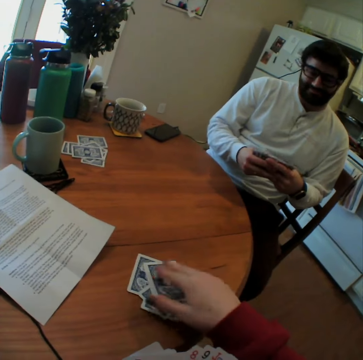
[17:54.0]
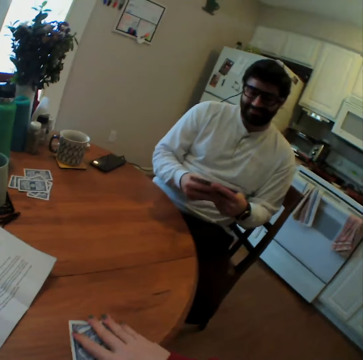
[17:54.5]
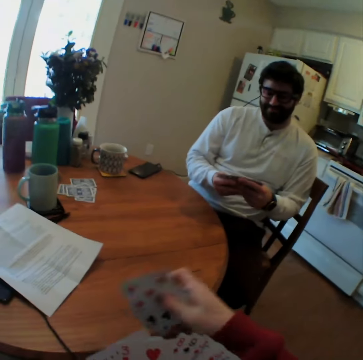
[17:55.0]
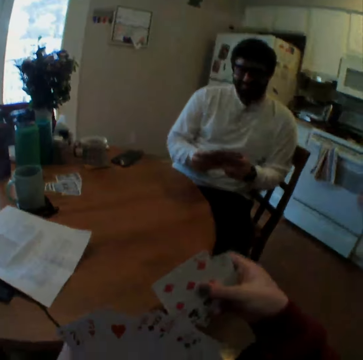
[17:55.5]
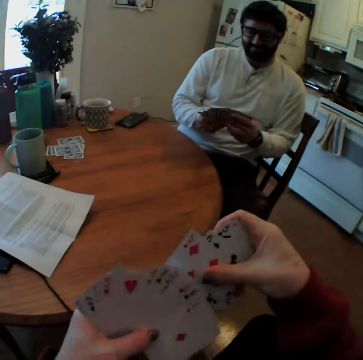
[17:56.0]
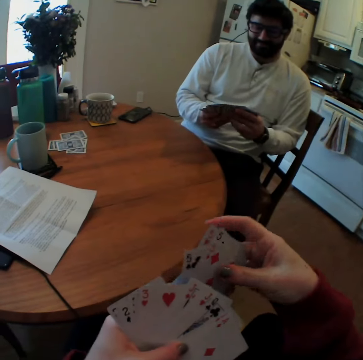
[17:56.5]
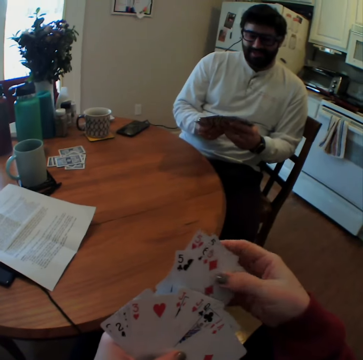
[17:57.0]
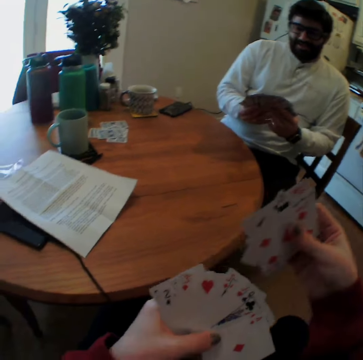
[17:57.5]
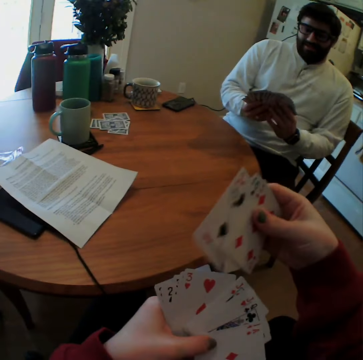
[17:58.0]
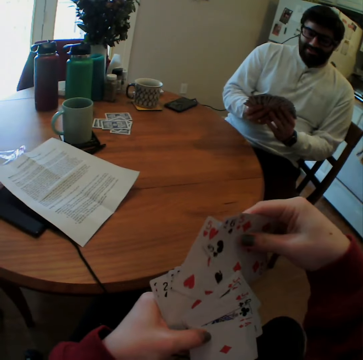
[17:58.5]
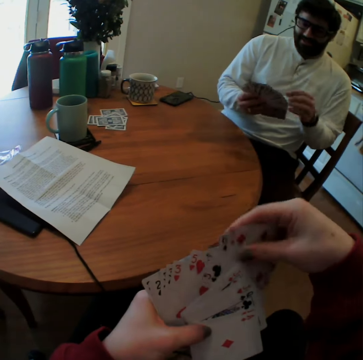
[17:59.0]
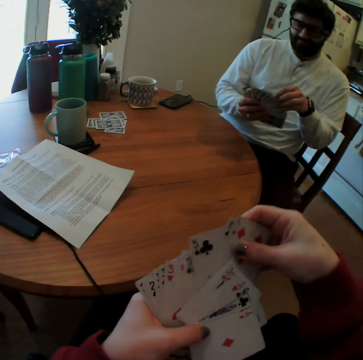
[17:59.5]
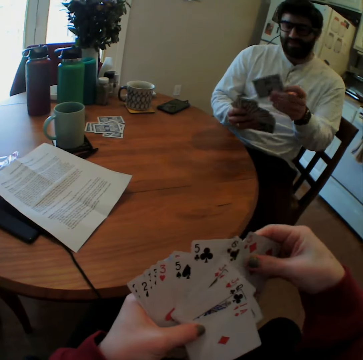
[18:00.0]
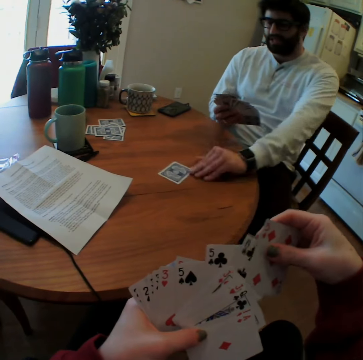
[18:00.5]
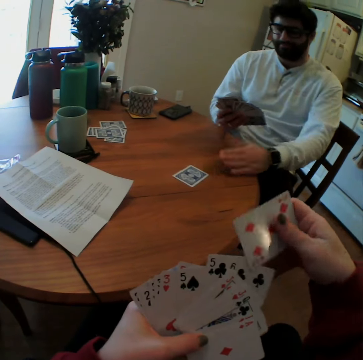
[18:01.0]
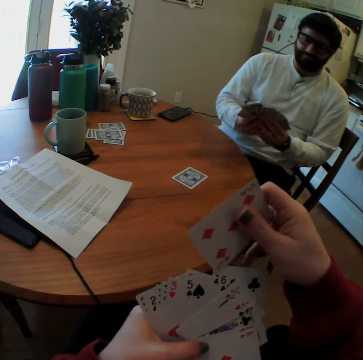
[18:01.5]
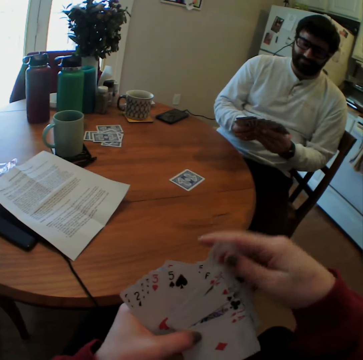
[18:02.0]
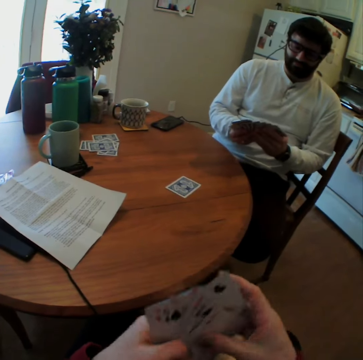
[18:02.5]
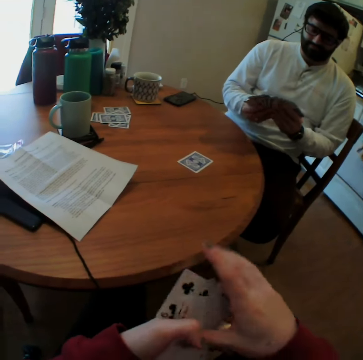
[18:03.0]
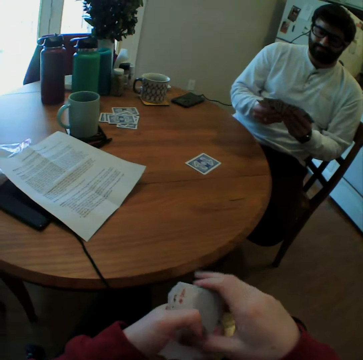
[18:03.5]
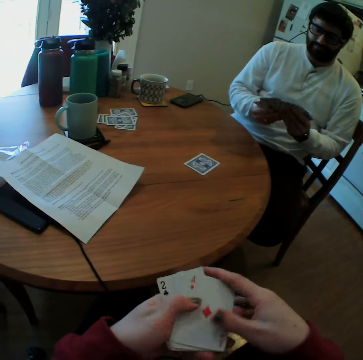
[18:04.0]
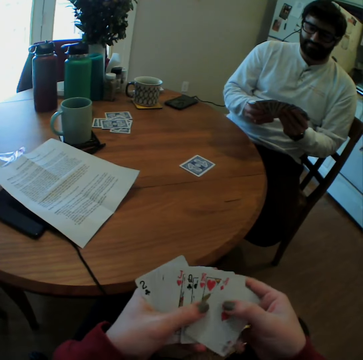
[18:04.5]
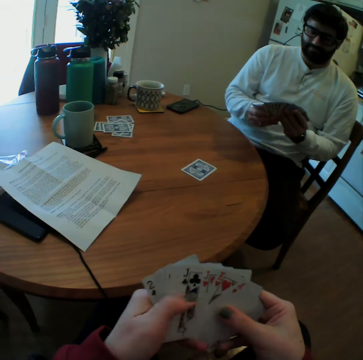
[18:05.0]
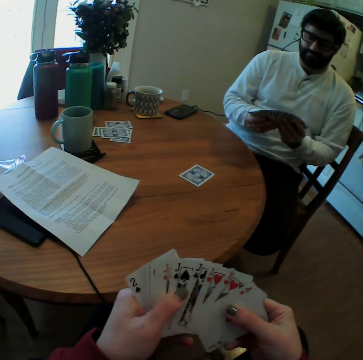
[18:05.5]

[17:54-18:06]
The camera wearer turns the playing card. They take the playing cards and put the playing cards together. They speak. A man plays card games with the camera wearer. The man puts a card.

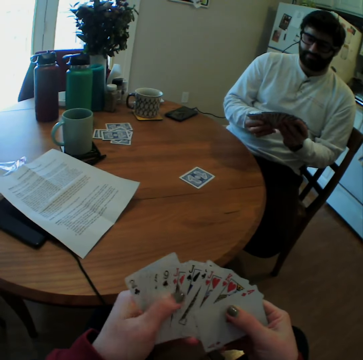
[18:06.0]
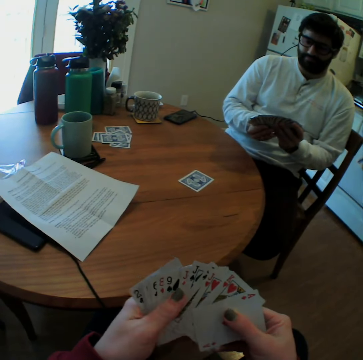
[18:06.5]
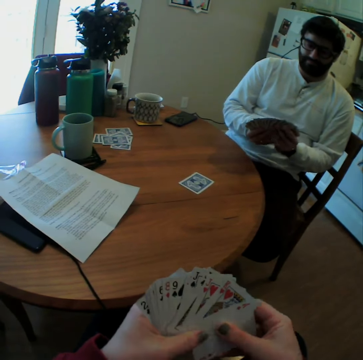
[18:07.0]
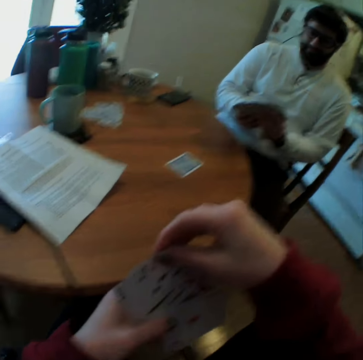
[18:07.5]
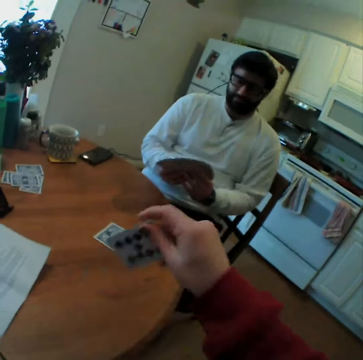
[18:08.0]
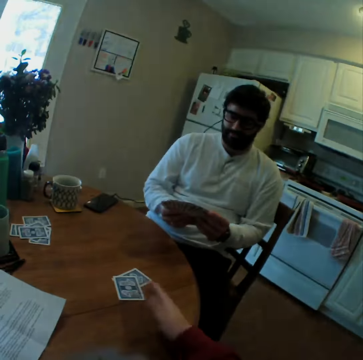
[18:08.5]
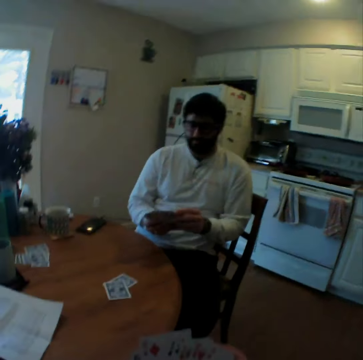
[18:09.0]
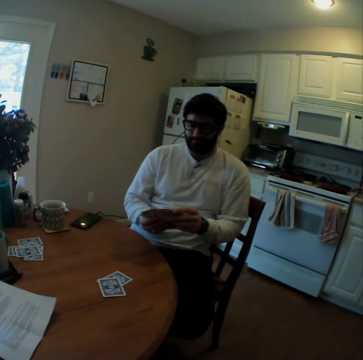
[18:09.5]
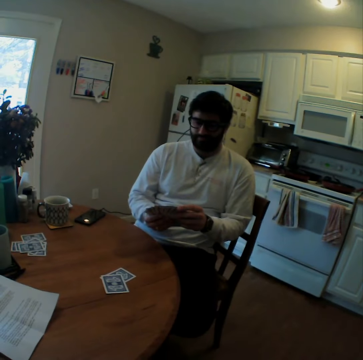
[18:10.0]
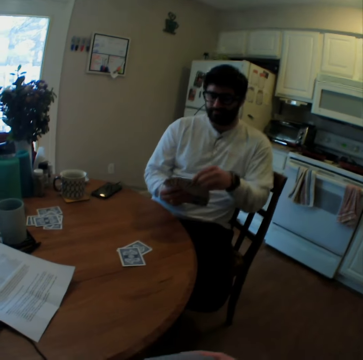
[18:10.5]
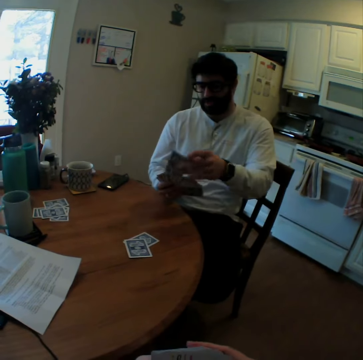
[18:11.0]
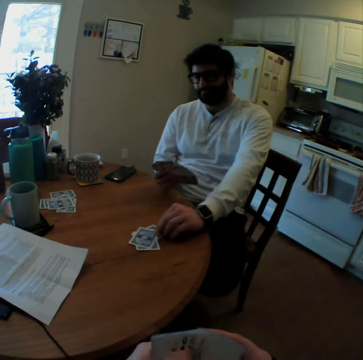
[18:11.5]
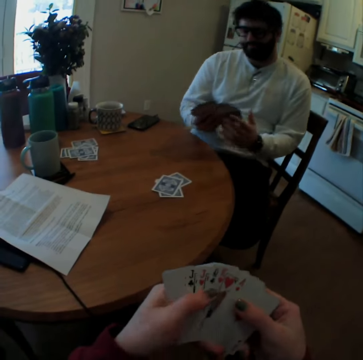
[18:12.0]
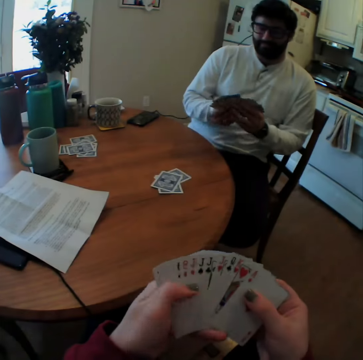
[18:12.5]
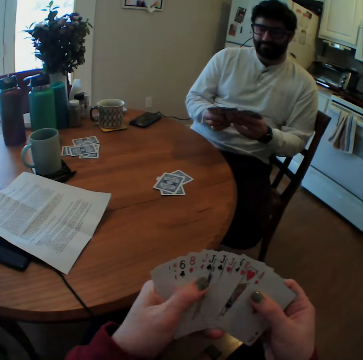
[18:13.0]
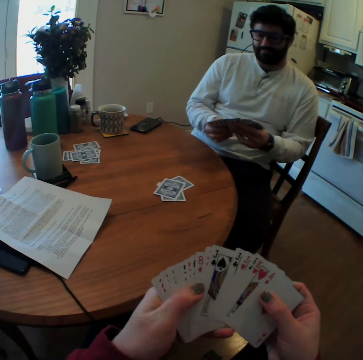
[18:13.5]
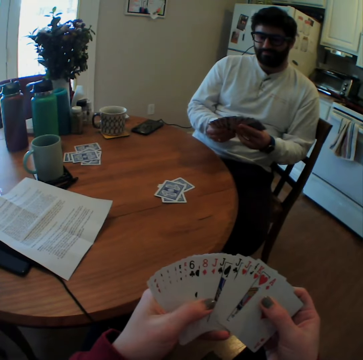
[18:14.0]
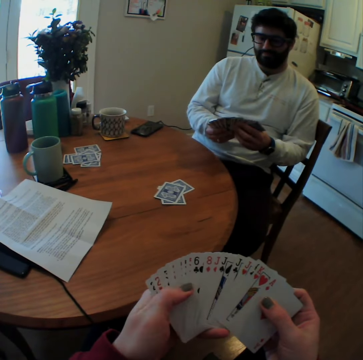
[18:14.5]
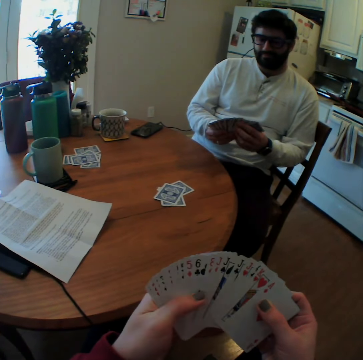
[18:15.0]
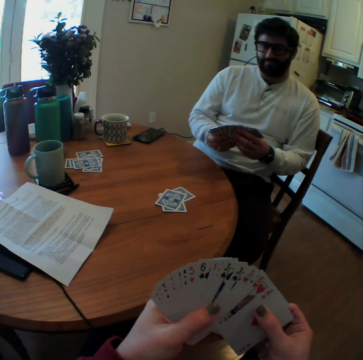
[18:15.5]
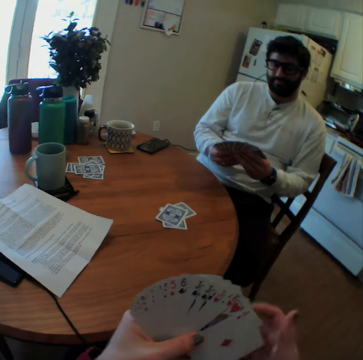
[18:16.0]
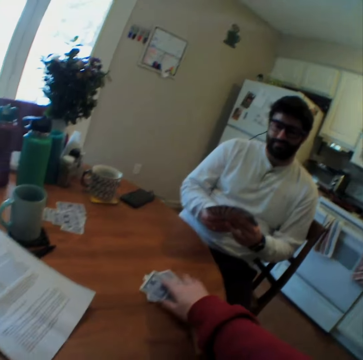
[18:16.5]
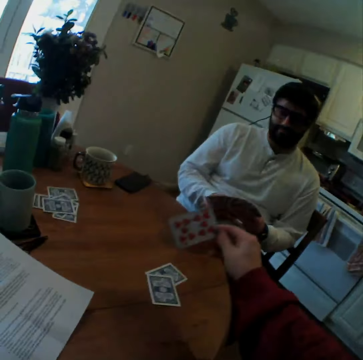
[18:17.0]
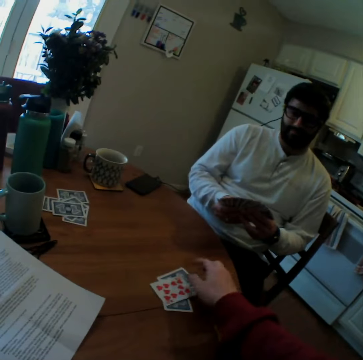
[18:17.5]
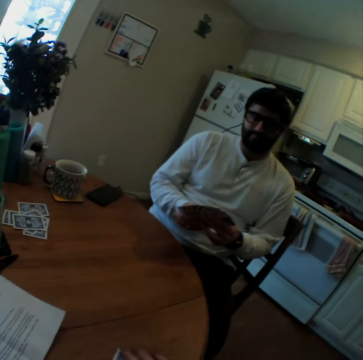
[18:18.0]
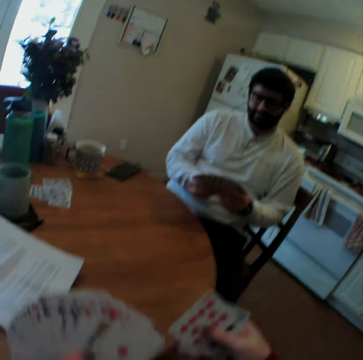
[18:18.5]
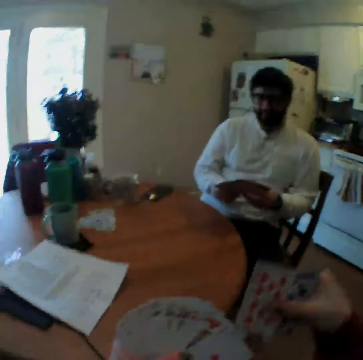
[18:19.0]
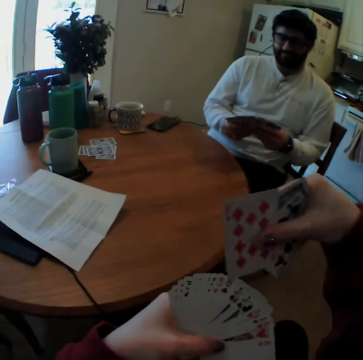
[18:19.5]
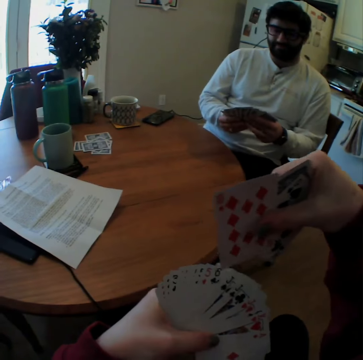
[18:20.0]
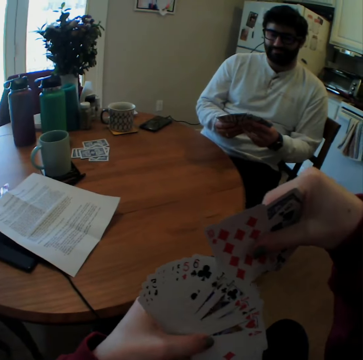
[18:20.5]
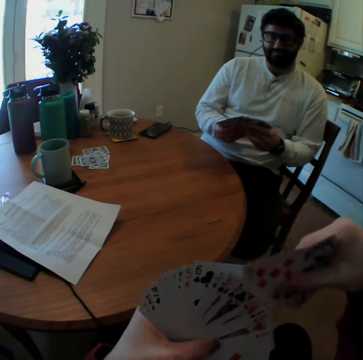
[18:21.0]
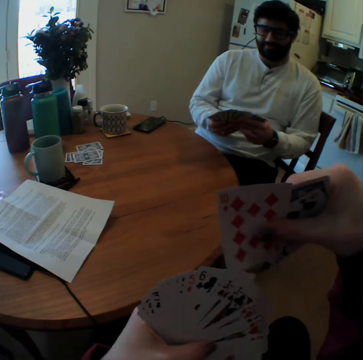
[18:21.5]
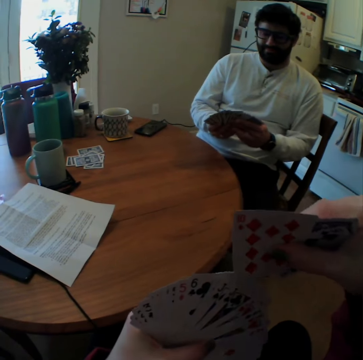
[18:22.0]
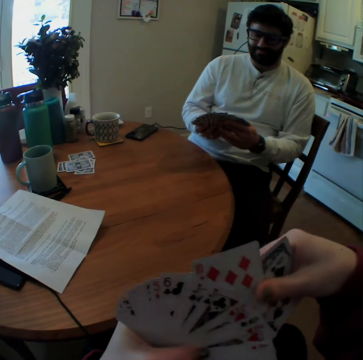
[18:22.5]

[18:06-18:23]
The camera wearer puts a card. They turn a playing card on the table. They lift a card and put a card on the table. They take the playing cards and arrange the playing cards.

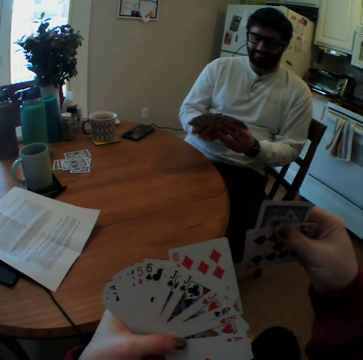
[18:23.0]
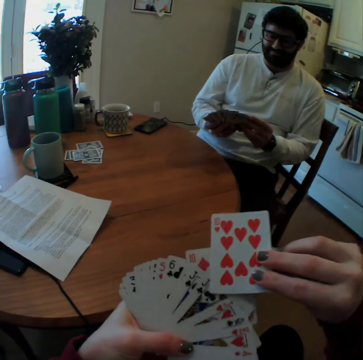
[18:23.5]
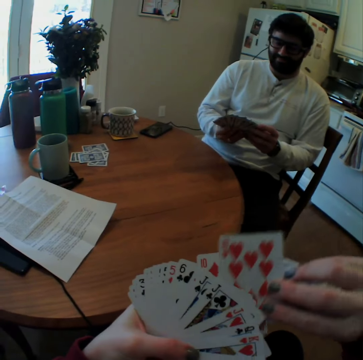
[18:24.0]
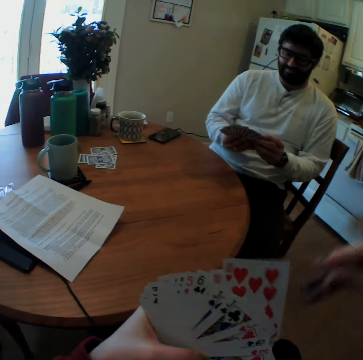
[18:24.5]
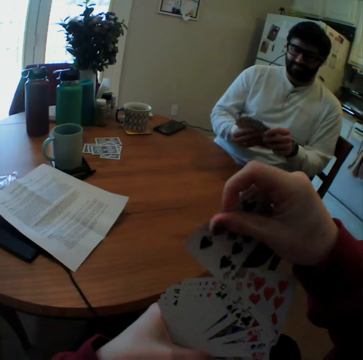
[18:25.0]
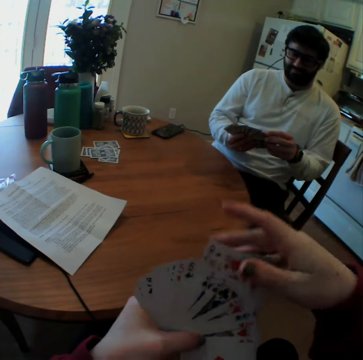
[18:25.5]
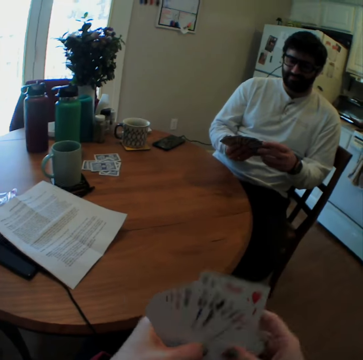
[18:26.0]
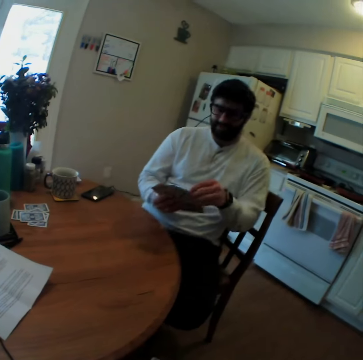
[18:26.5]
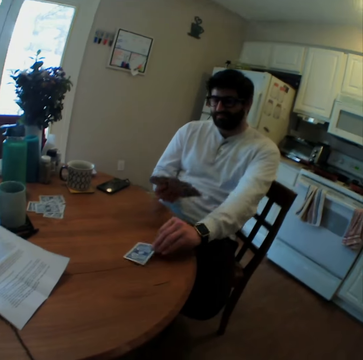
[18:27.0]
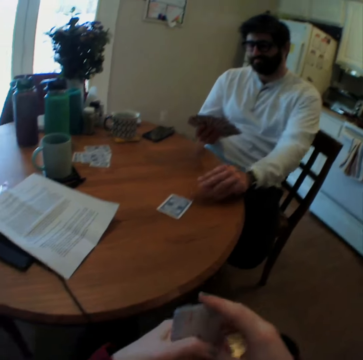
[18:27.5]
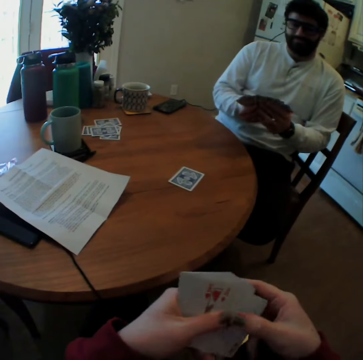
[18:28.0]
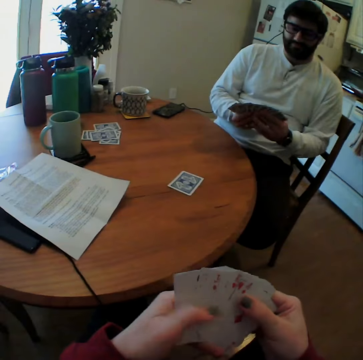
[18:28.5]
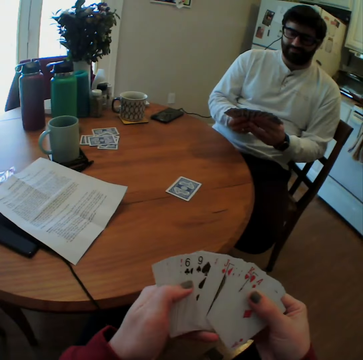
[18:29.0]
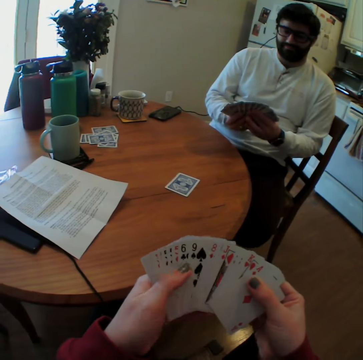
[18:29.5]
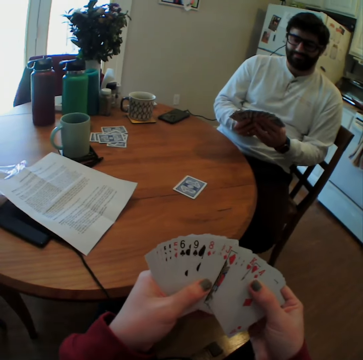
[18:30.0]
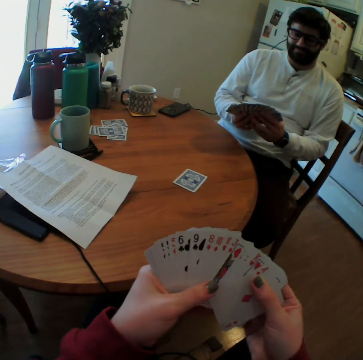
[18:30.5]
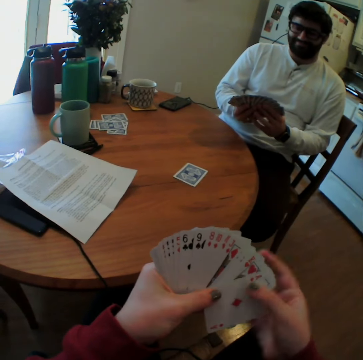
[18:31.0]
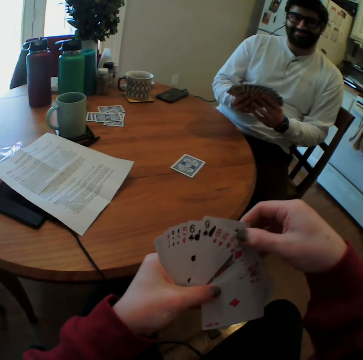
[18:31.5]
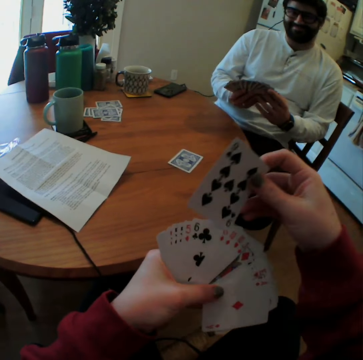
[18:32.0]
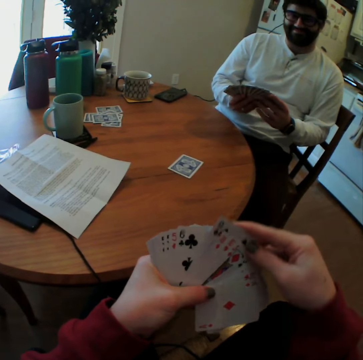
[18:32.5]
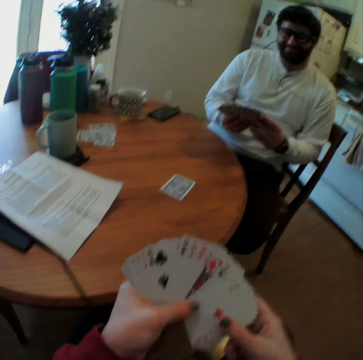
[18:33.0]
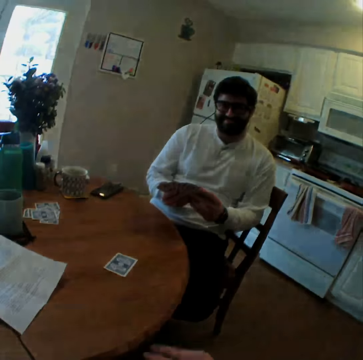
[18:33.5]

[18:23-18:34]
The camera wearer mixes the cards. A man puts a playing card on the table. The camera wearer looks at the cards.
